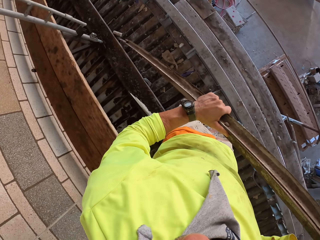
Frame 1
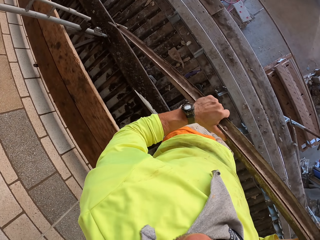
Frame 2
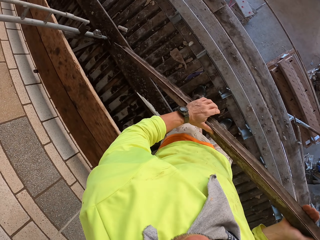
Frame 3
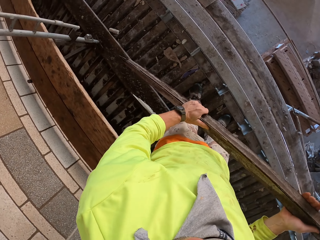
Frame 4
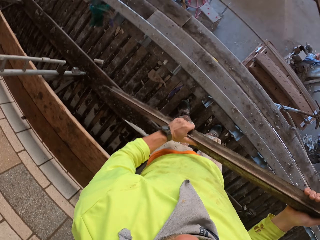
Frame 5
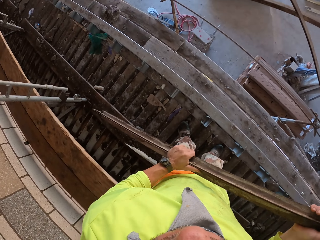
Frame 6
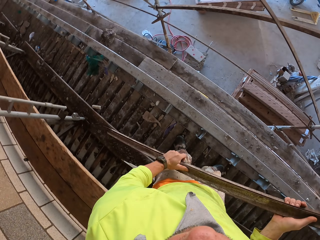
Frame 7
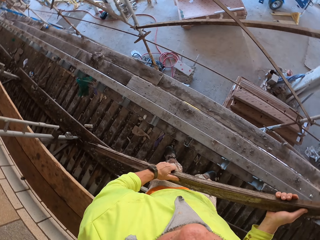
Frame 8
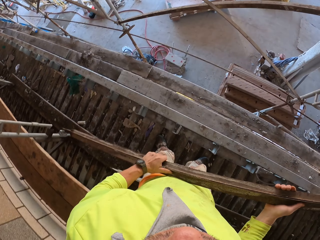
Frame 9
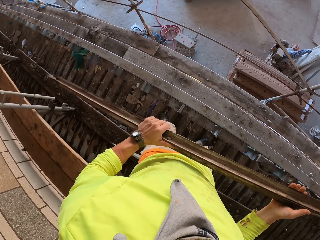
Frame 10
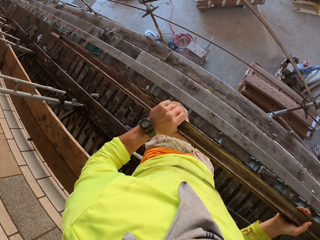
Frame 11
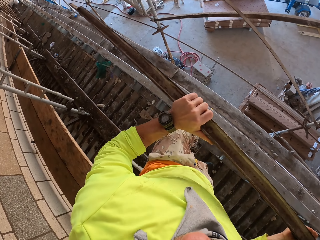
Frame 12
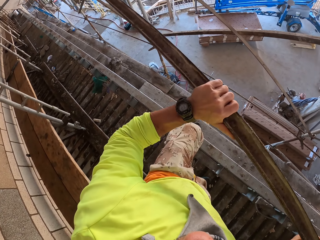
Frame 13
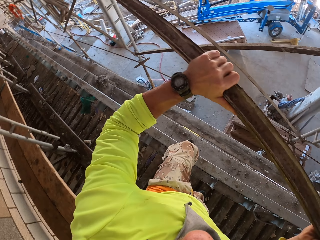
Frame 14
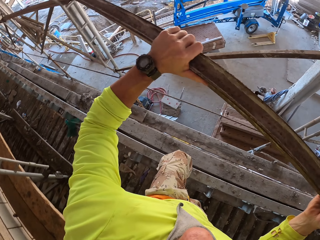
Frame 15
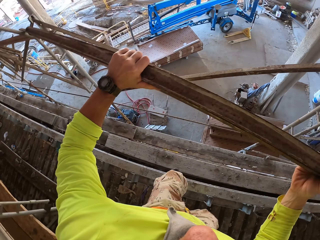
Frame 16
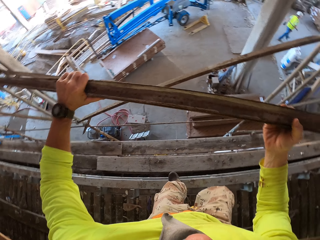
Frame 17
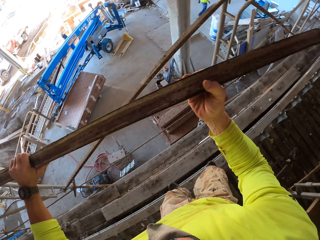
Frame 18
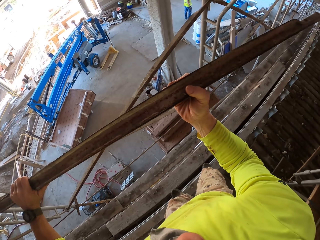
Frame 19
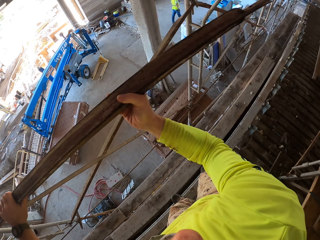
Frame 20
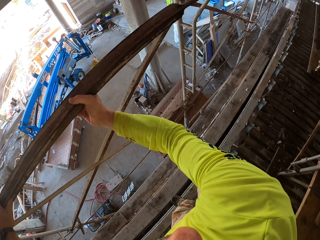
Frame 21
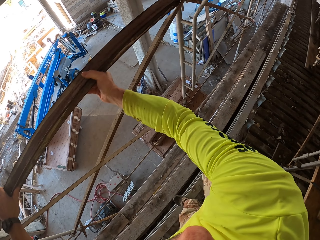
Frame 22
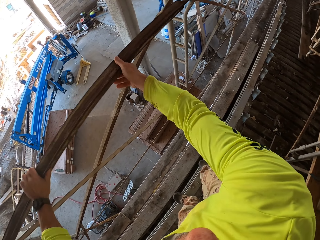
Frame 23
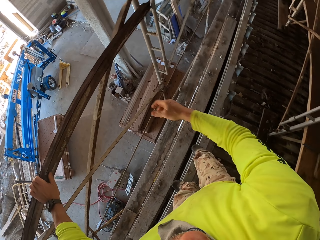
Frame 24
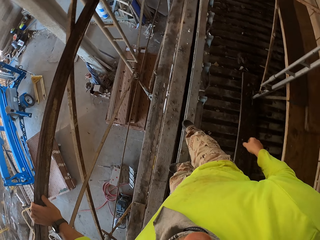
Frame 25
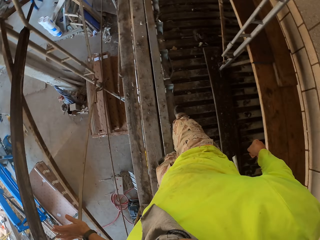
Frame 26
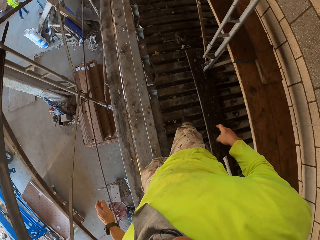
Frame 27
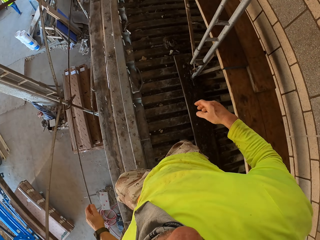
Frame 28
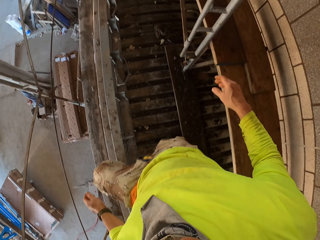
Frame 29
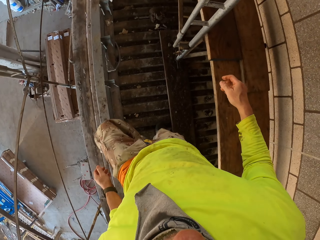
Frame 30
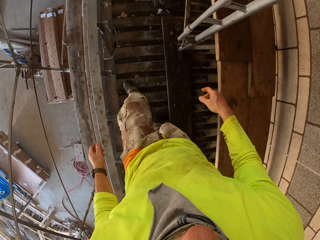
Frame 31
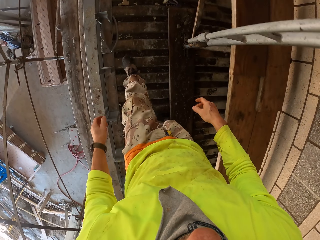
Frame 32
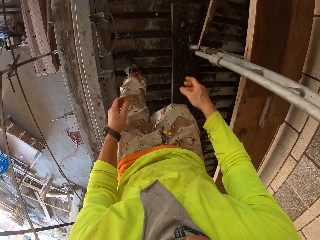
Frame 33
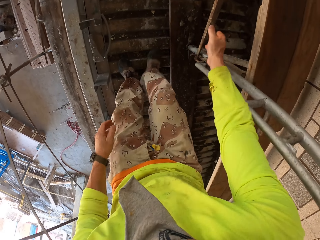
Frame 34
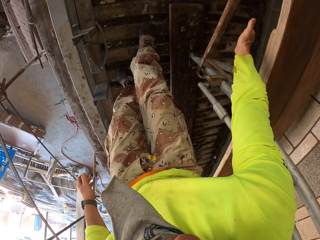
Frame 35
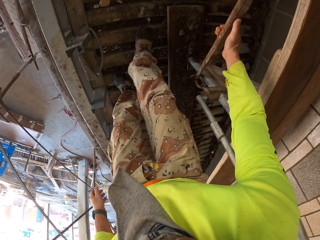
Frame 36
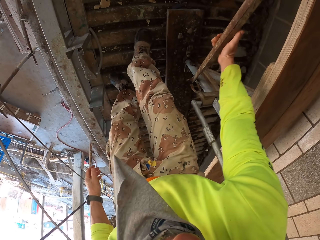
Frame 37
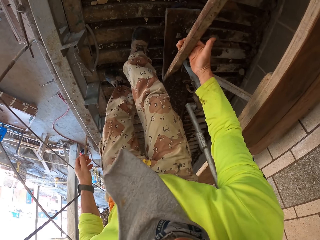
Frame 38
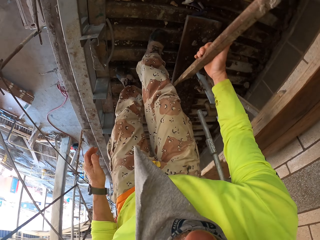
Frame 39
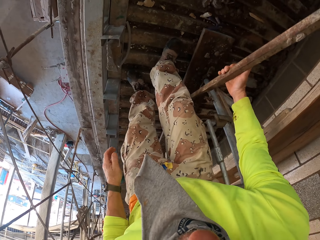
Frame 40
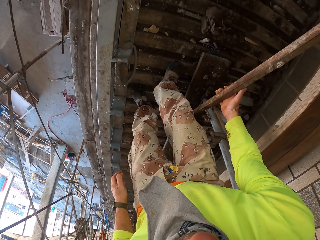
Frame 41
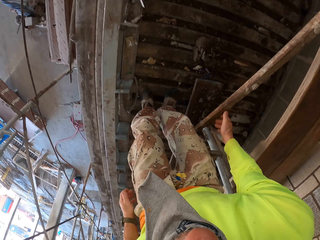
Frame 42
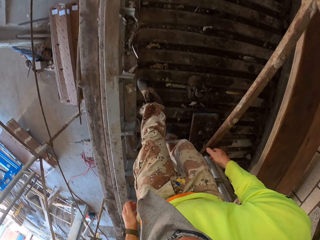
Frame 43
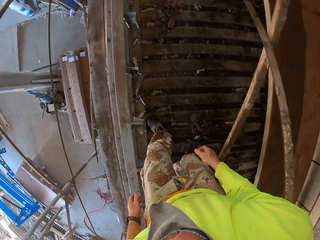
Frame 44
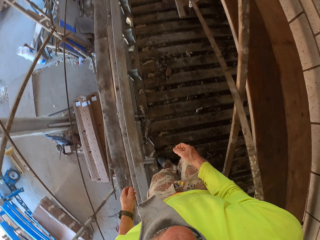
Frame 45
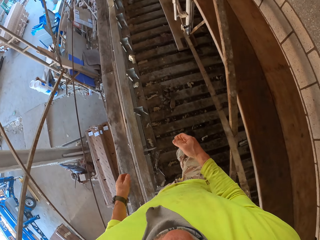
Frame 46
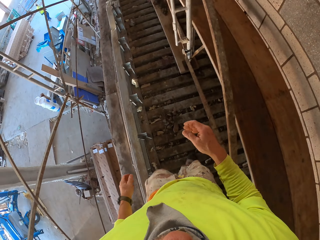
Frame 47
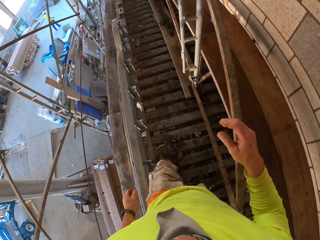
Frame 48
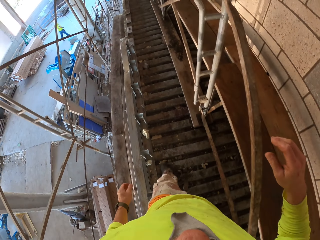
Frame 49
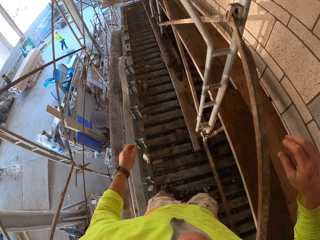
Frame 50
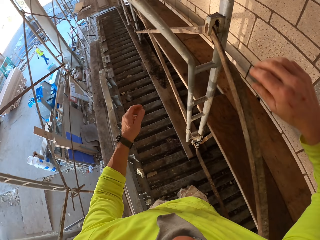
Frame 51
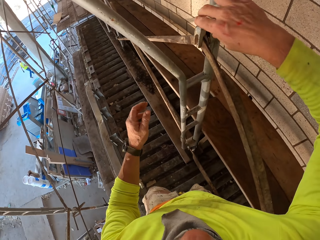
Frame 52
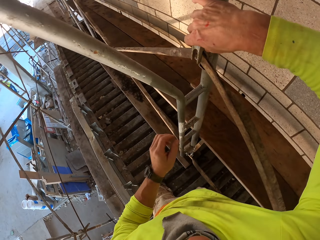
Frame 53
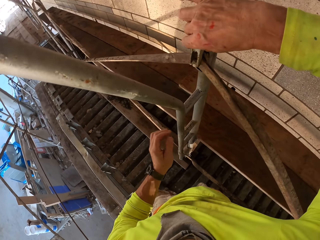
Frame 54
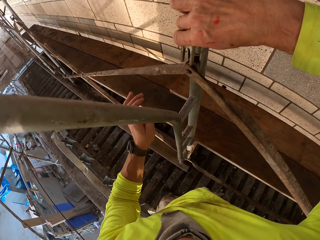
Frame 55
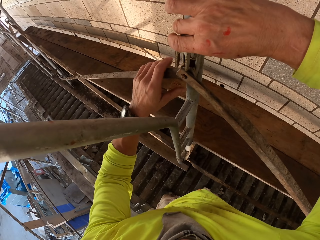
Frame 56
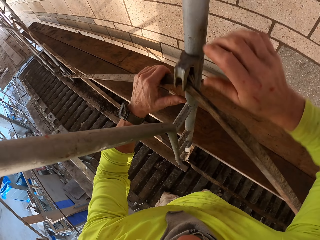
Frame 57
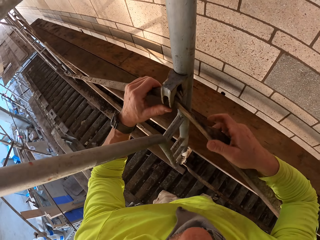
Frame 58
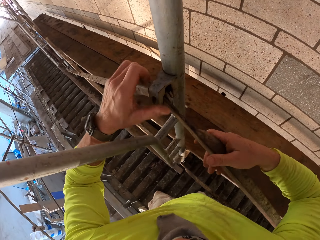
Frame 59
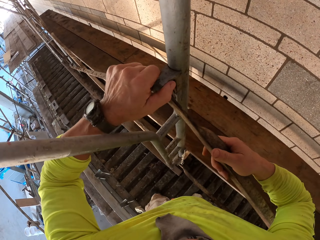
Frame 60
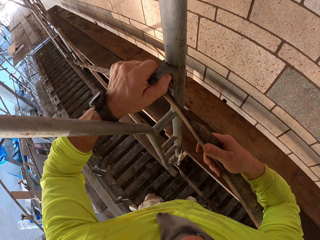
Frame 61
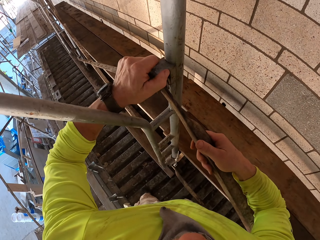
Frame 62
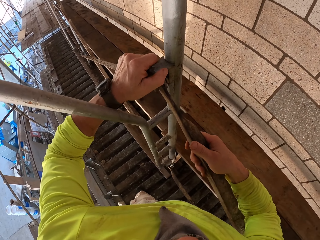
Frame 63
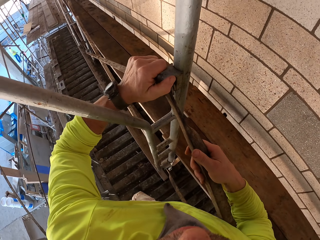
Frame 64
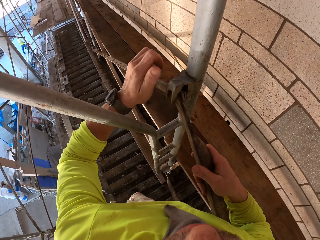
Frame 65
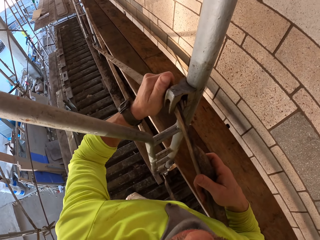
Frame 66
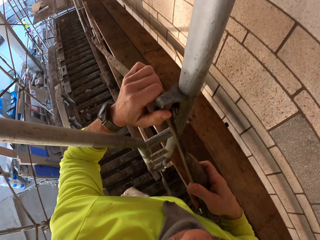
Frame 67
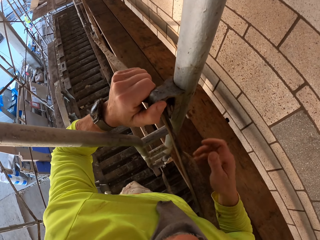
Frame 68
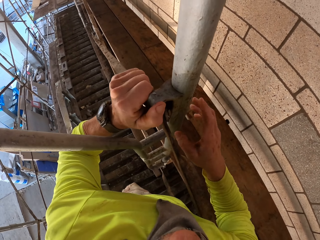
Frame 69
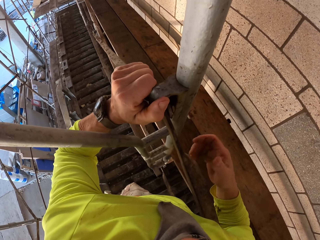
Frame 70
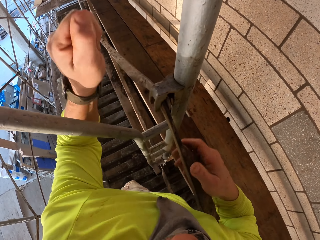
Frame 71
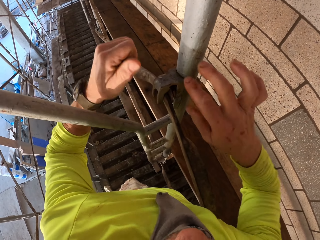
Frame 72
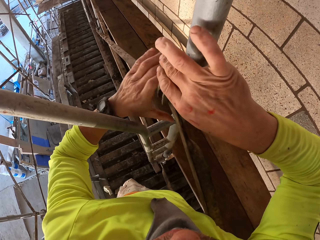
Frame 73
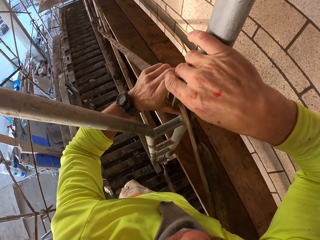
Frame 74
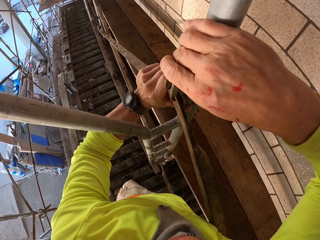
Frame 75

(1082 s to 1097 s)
The camera wearer turns to the side. They lift the metal bar. They place the metal bar on a shelf. They turn around. They walk around. They hold a metal stand. They remove the metal bar. They walk around. They hold the metal stand. They remove the metal bar.

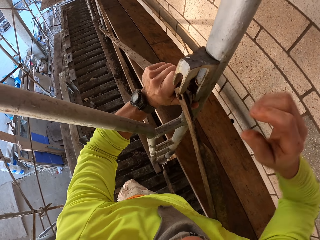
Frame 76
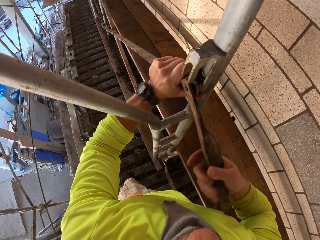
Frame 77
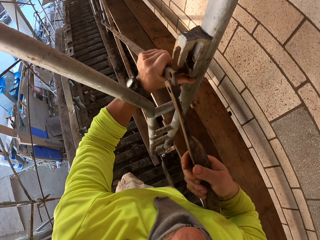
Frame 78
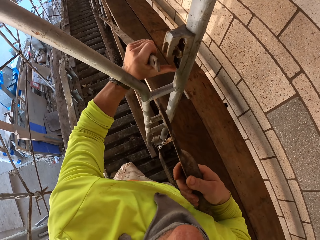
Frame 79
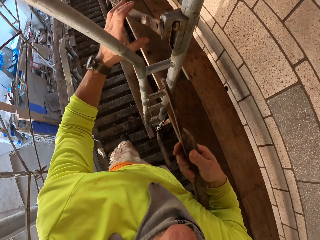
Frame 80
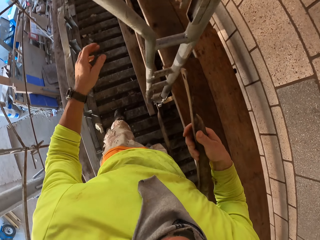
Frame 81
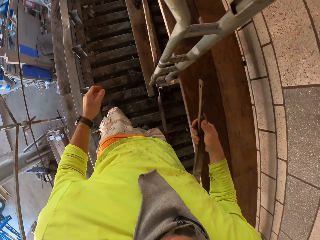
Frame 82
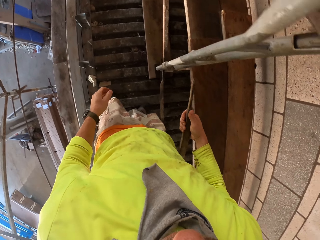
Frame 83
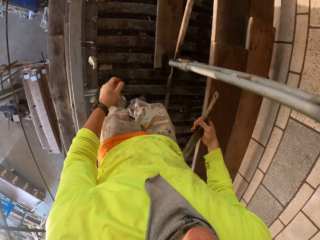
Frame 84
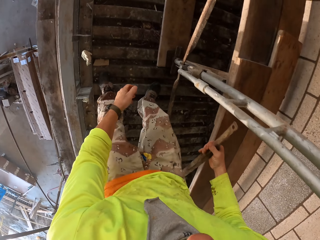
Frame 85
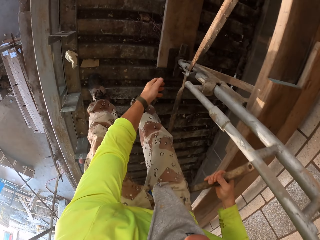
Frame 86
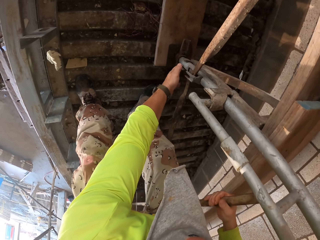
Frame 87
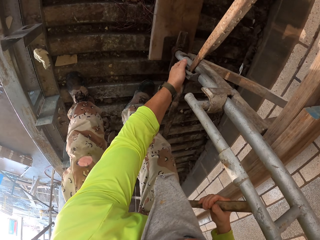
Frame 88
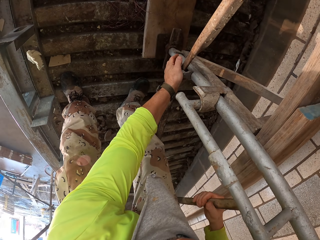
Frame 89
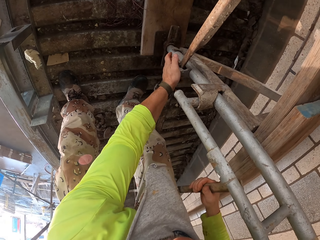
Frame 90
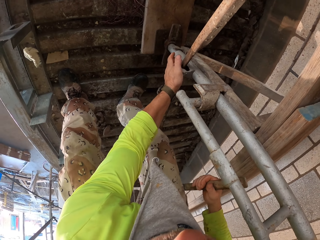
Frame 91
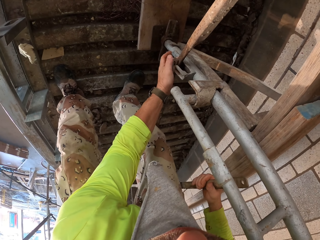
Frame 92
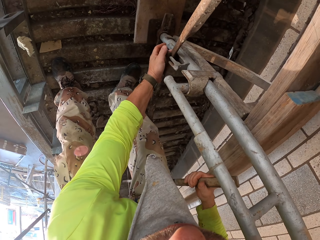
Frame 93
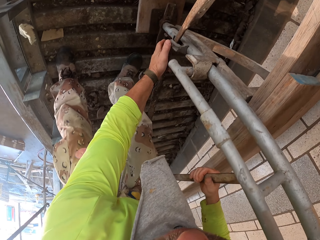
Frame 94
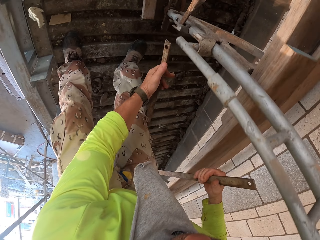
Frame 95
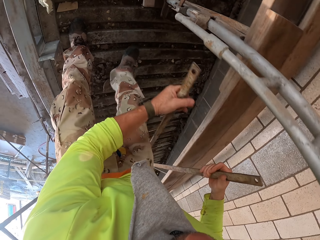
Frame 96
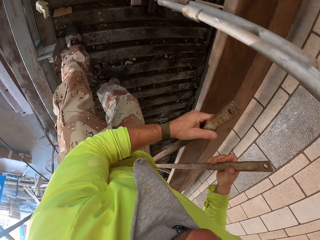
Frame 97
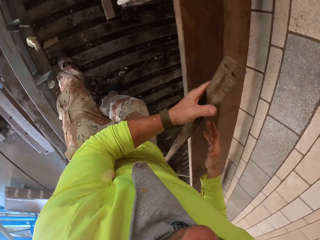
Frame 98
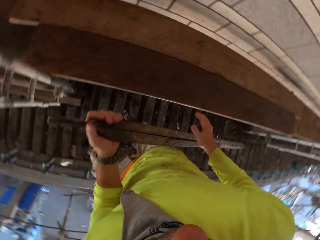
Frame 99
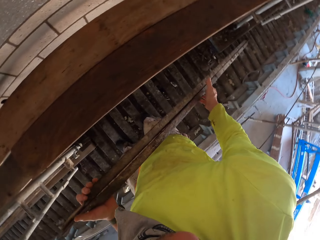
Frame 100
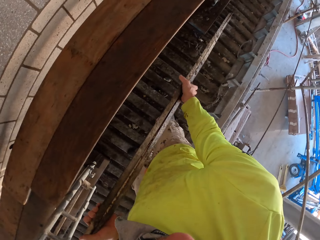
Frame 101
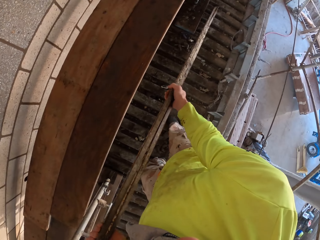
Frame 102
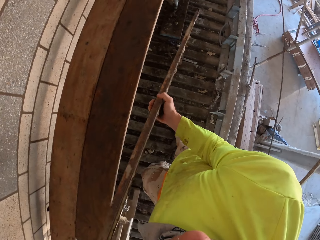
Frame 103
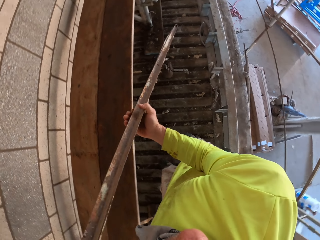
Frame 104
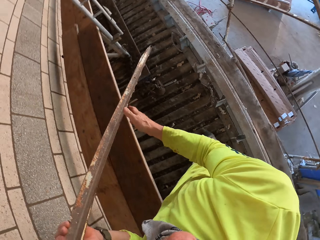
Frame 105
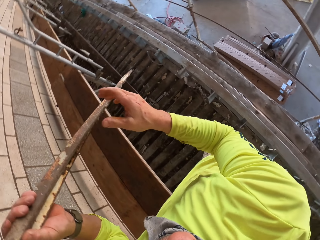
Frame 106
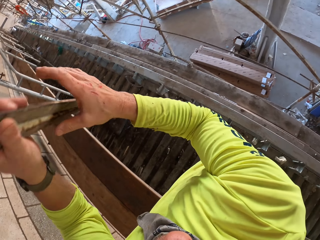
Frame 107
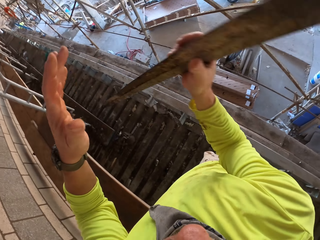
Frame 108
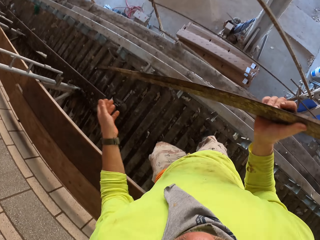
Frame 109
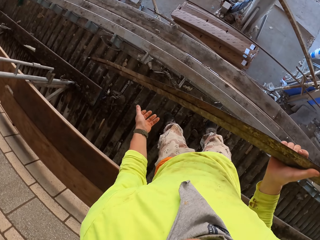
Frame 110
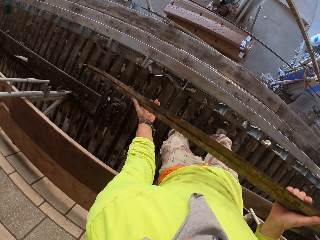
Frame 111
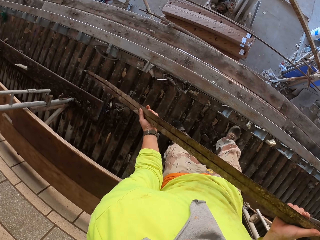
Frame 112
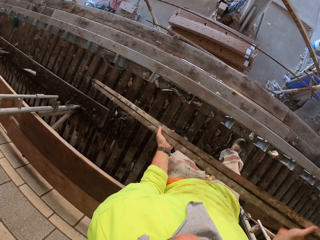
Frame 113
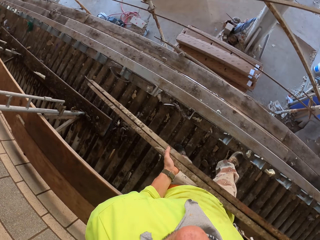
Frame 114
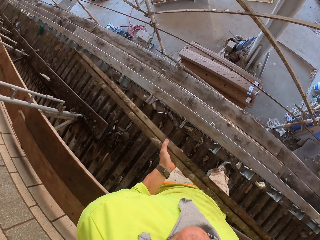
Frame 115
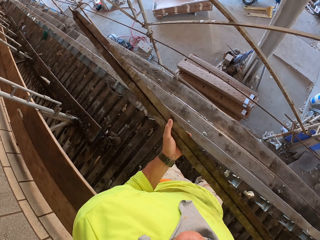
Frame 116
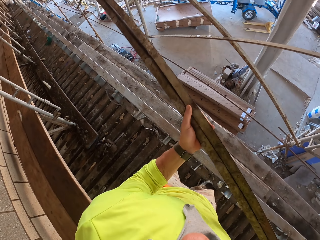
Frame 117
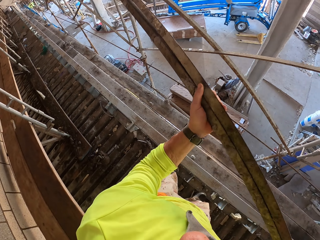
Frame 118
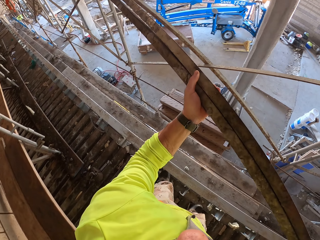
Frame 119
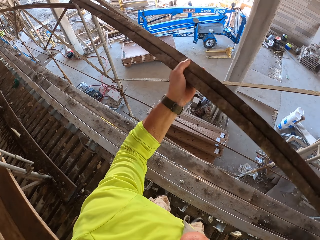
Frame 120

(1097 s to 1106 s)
The camera wearer bends down. They hold a metal bar. They turn around. They hold the metal bar. They lift the metal bars.
